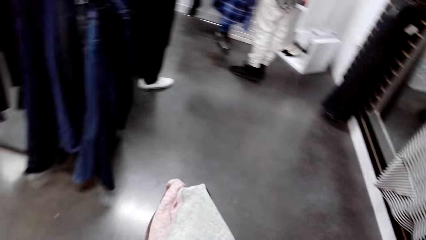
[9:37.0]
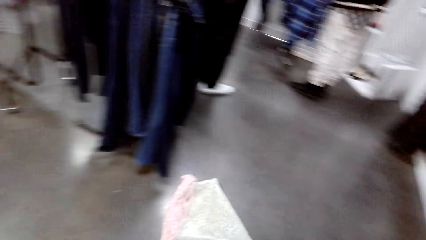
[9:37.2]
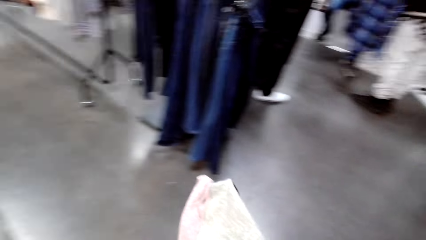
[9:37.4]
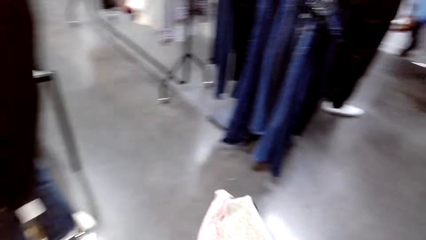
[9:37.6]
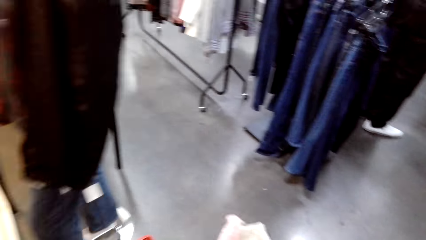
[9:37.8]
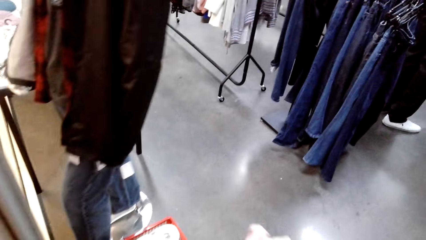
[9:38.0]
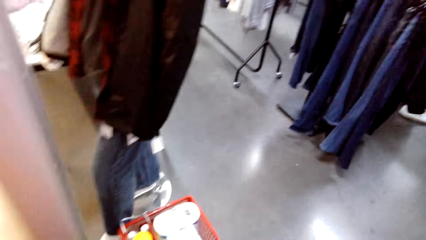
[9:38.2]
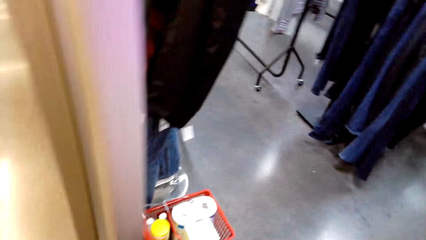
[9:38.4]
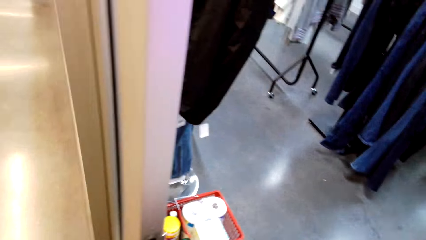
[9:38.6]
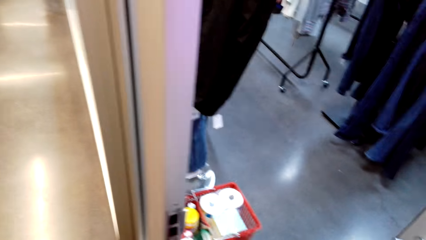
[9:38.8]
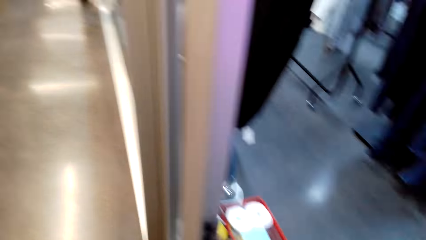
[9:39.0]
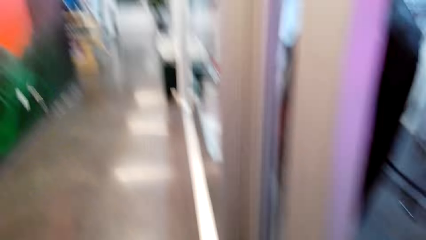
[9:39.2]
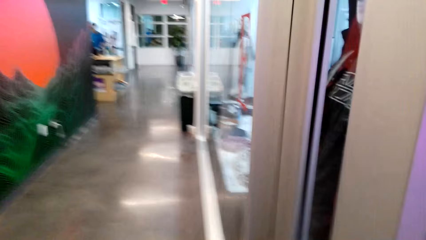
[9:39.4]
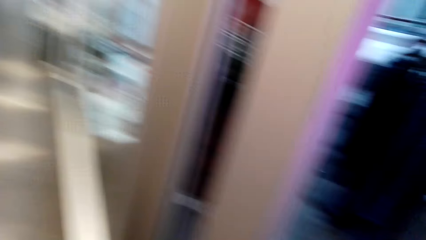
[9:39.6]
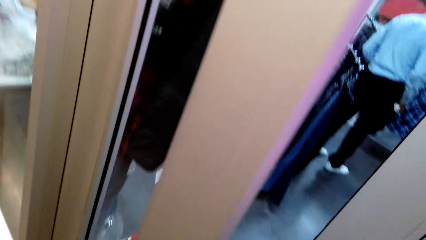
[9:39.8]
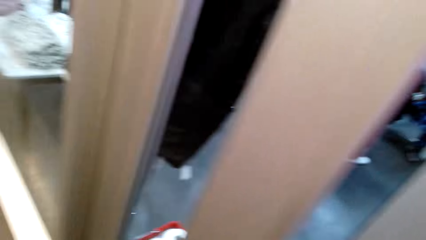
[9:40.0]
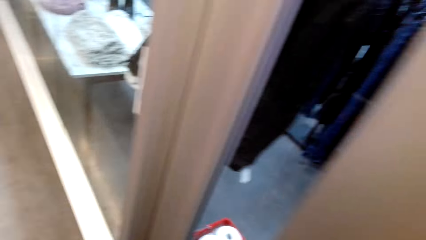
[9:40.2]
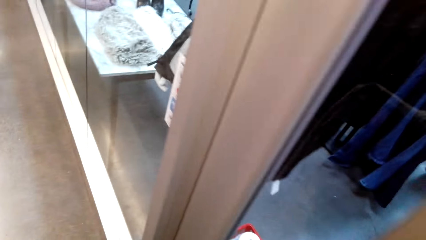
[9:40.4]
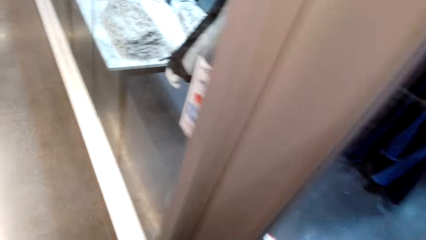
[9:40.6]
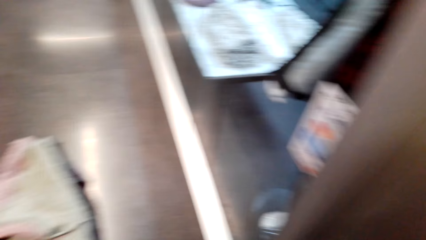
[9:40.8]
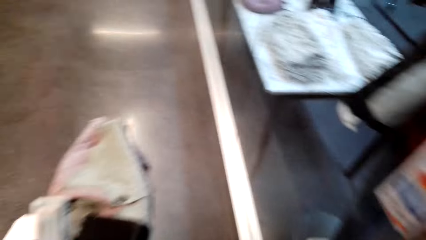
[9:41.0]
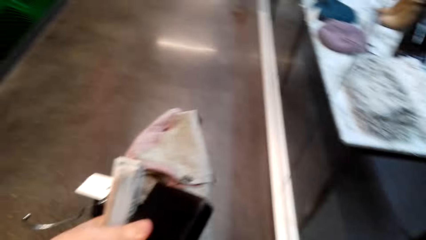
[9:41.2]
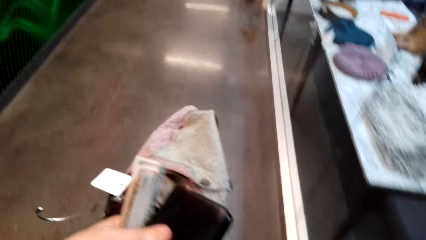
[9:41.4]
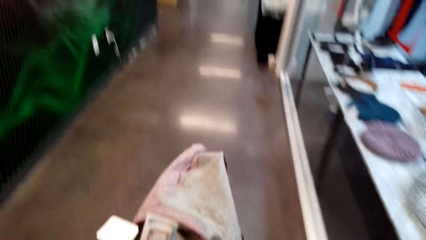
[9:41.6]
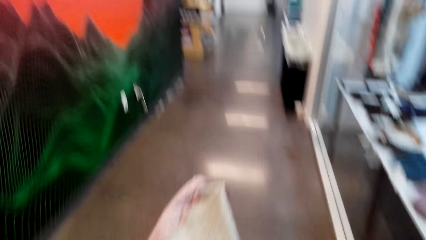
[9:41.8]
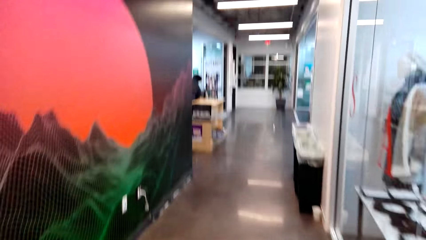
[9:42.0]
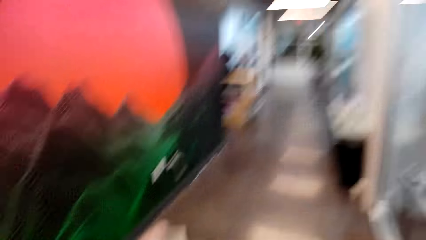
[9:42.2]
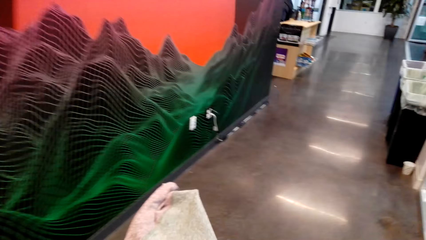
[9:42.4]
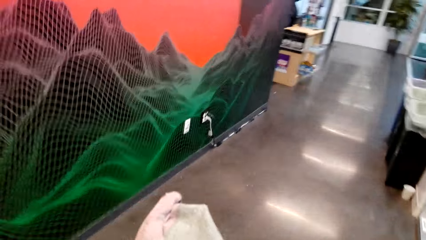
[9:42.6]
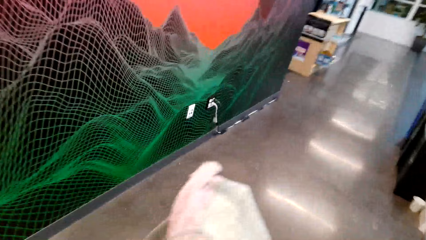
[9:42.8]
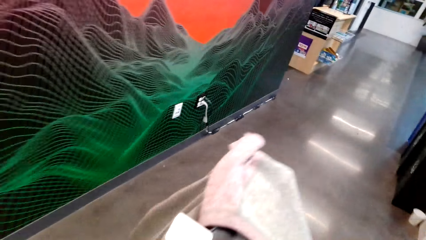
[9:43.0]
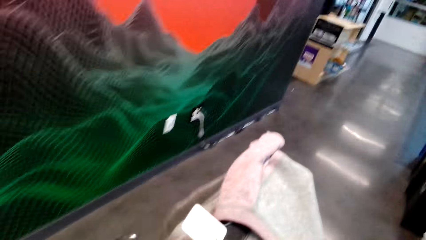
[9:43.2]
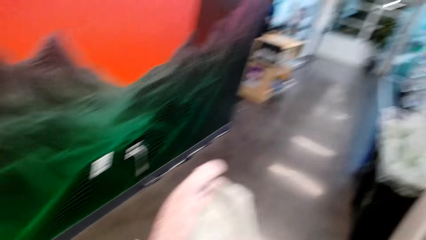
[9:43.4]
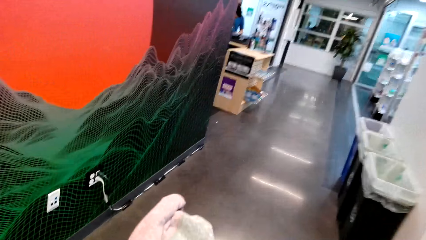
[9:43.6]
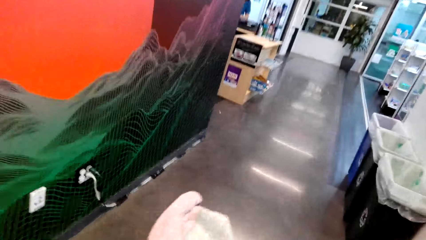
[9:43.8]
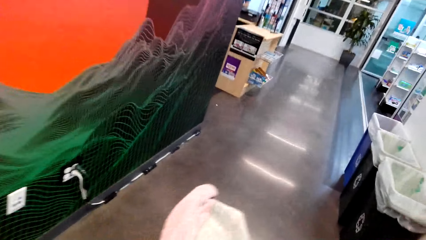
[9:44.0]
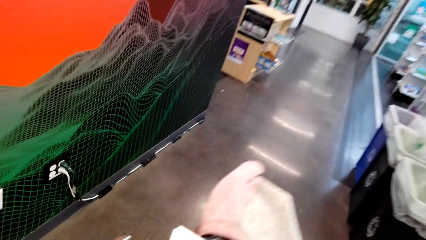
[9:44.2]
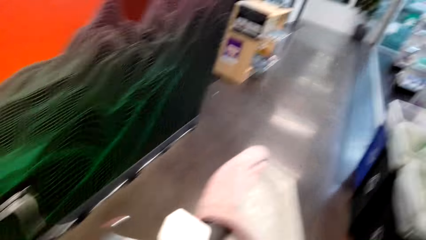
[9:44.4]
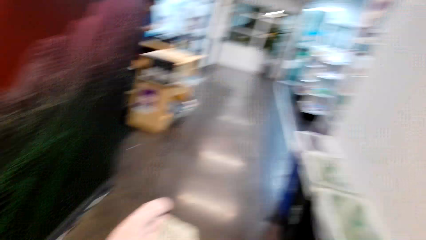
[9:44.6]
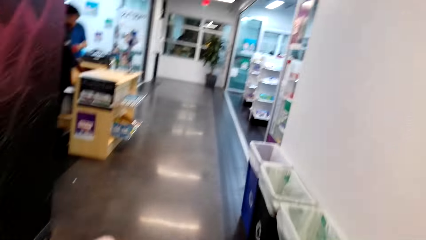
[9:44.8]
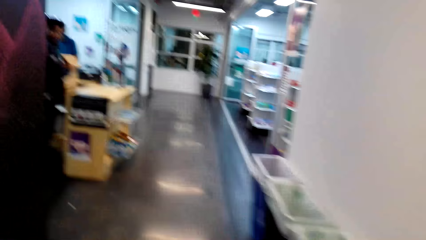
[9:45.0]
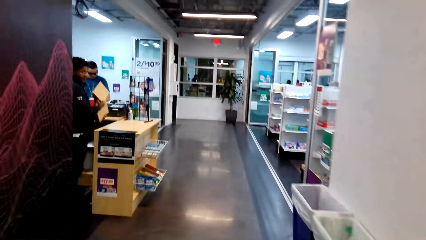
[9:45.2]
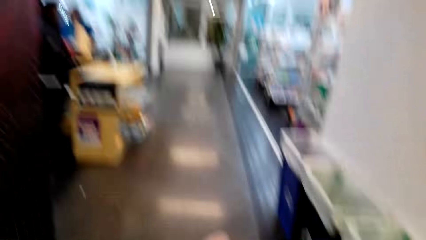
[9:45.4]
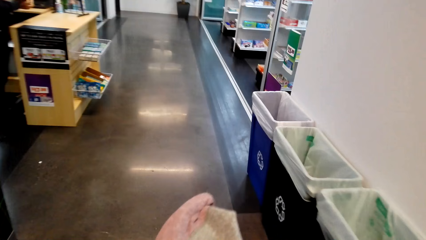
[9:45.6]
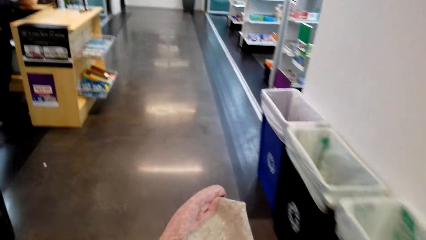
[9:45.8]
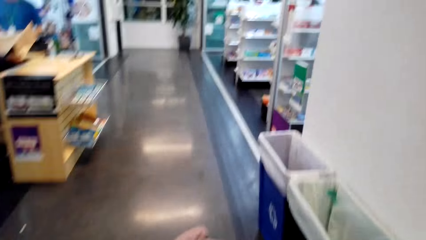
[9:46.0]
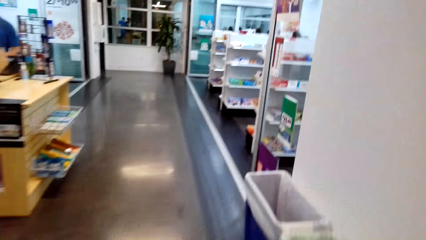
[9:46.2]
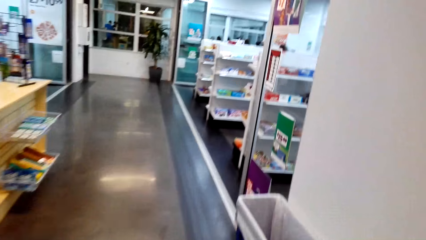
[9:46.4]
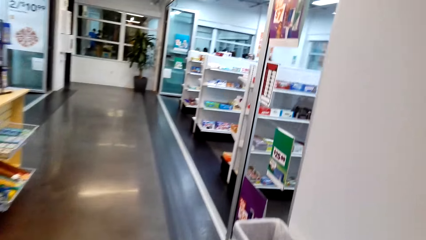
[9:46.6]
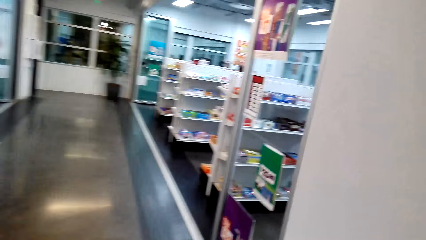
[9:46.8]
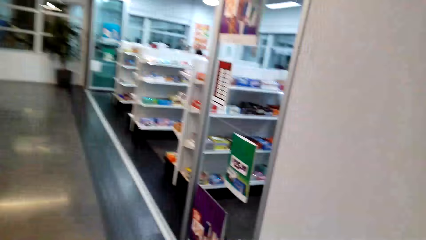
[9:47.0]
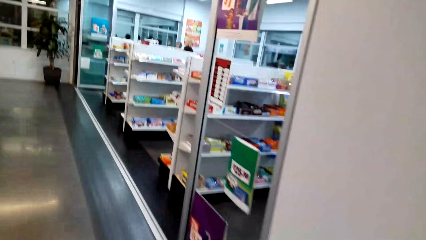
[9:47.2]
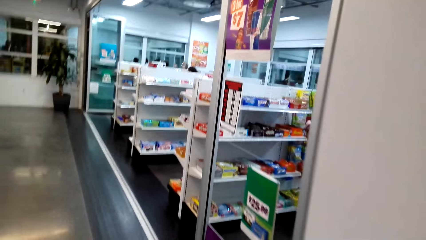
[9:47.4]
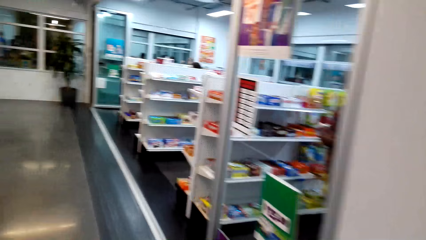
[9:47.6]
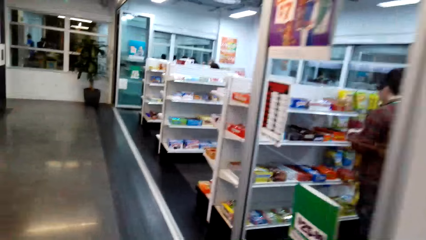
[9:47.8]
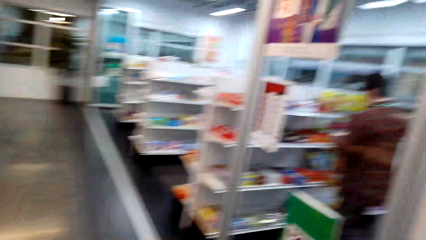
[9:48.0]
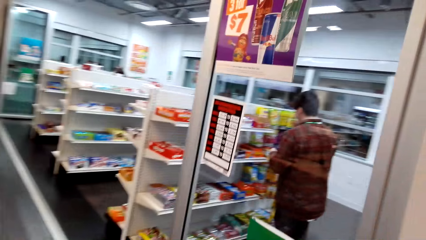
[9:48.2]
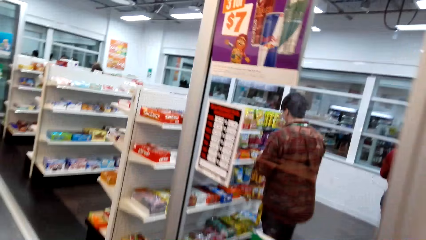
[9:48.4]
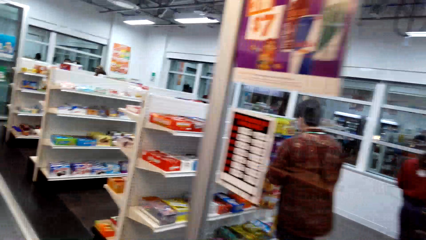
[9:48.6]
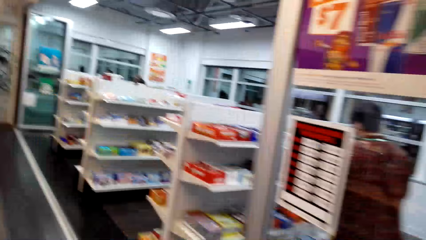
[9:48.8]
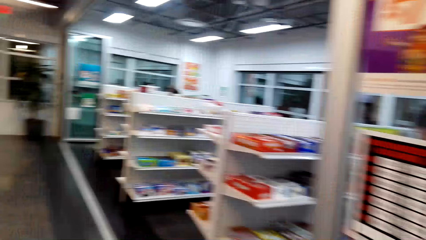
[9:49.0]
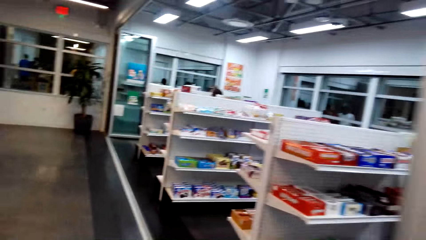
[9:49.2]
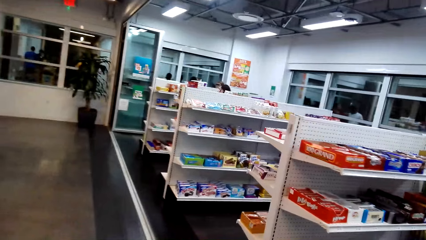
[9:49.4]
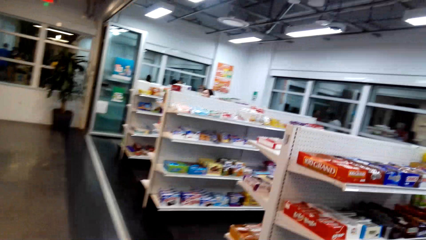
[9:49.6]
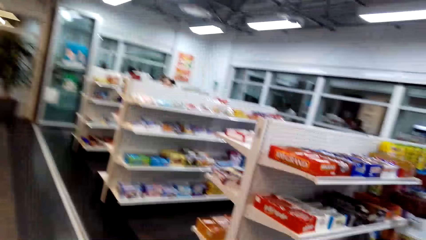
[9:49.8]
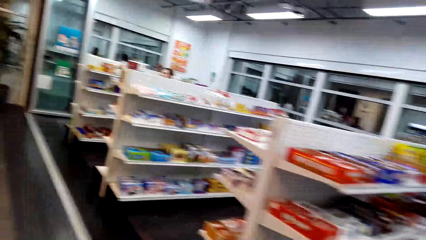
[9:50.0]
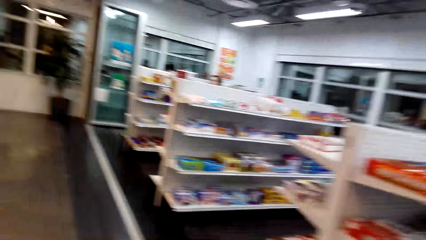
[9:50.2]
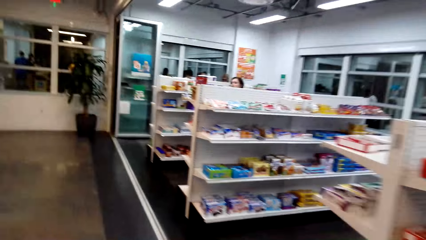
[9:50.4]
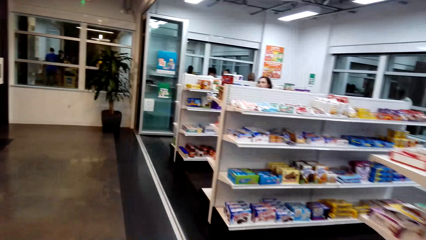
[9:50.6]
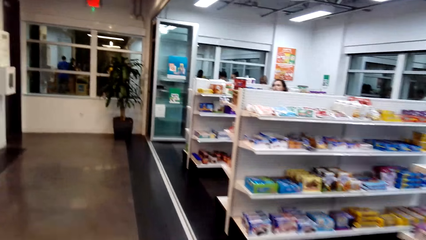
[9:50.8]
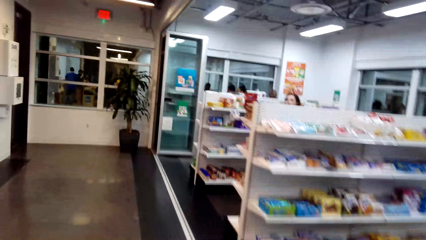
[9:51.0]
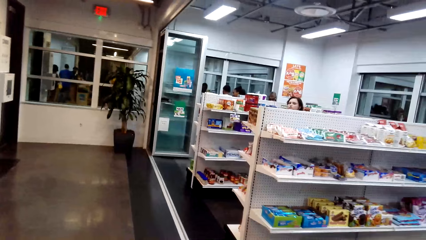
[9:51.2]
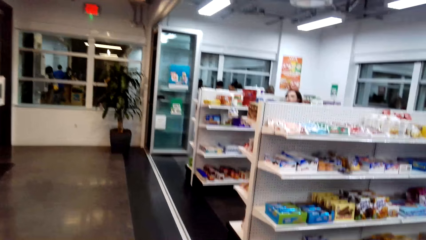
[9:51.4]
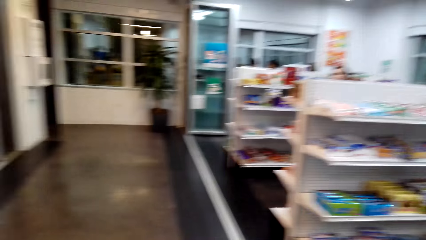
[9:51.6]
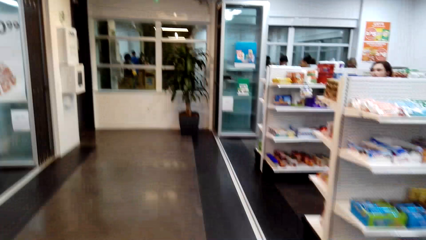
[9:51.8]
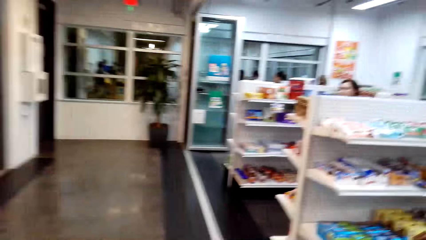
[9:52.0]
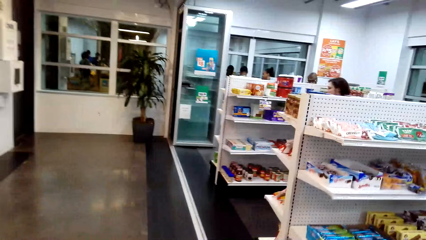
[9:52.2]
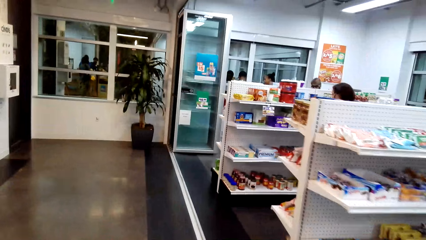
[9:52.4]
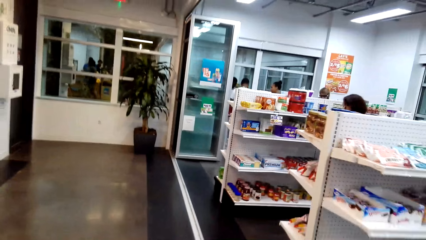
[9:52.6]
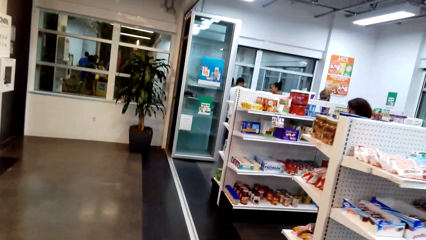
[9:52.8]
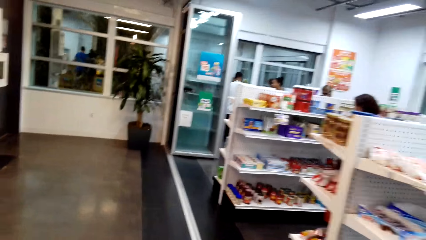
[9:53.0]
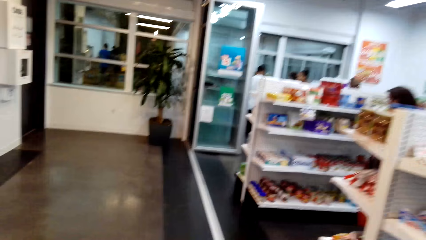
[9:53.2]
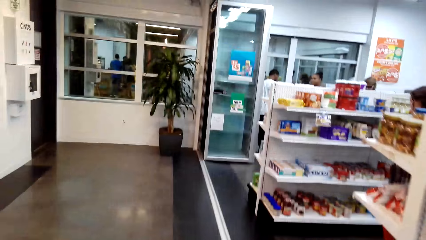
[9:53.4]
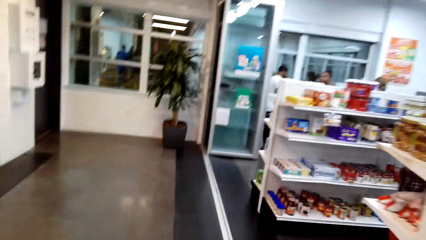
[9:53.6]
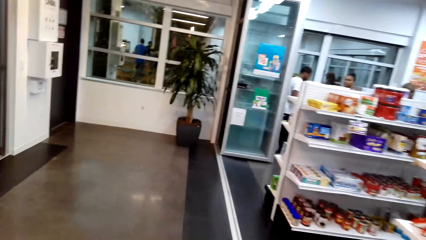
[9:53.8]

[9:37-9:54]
The camera wearer walks out of the clothing store. They walk in a food store.
